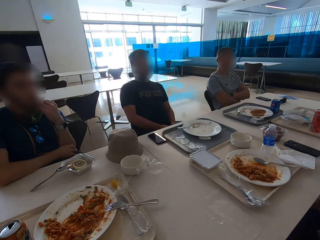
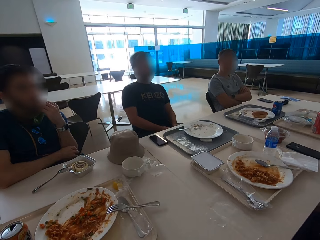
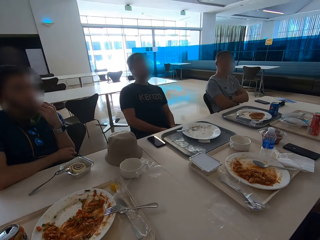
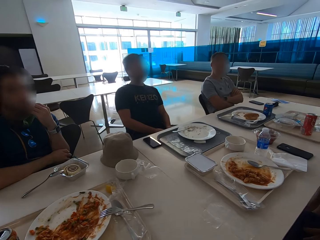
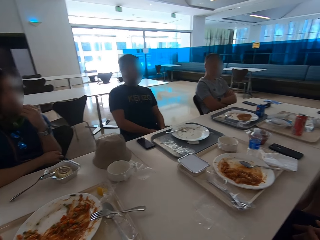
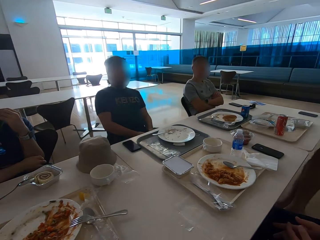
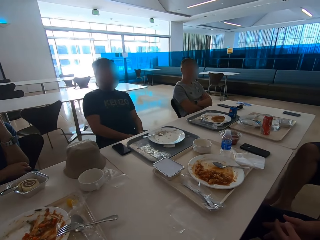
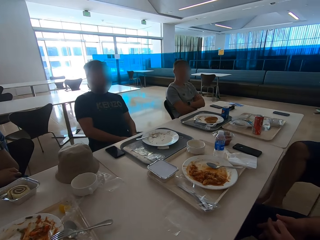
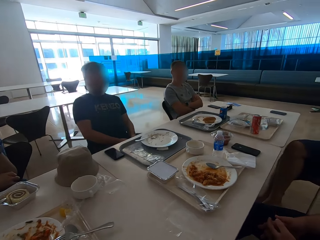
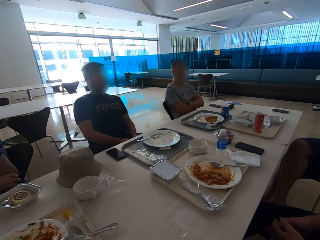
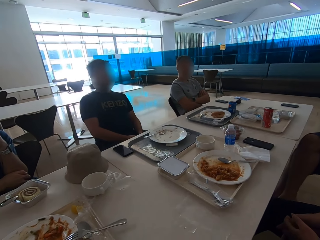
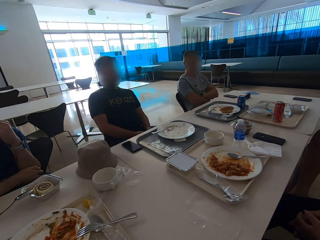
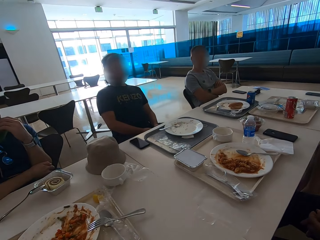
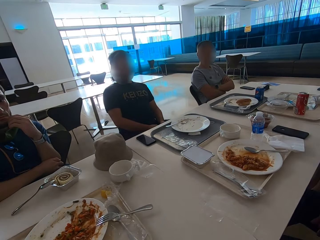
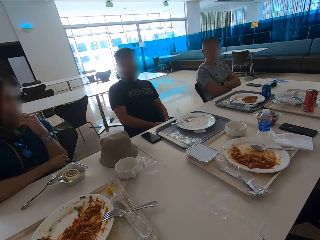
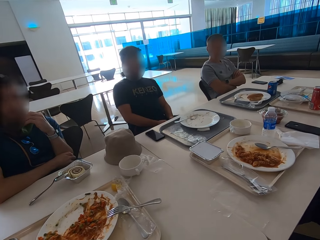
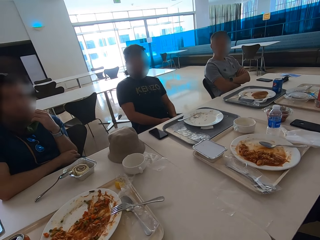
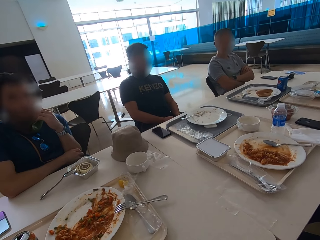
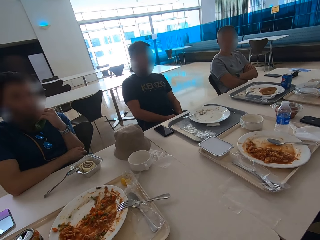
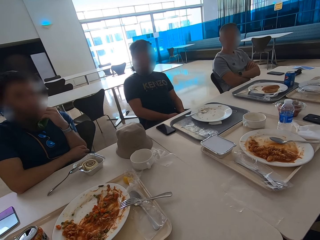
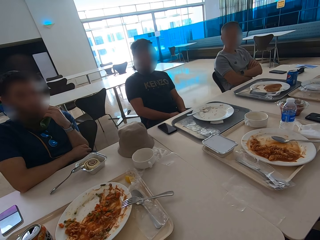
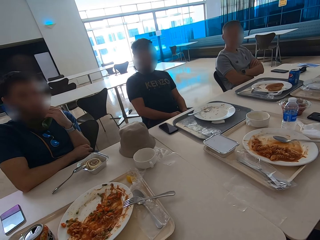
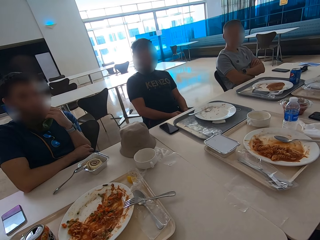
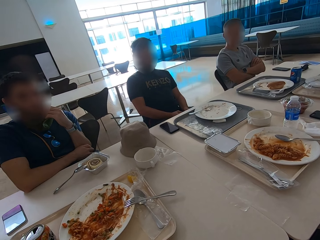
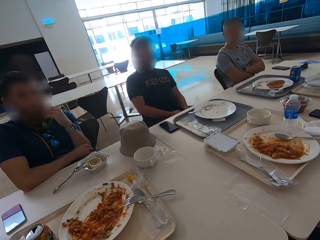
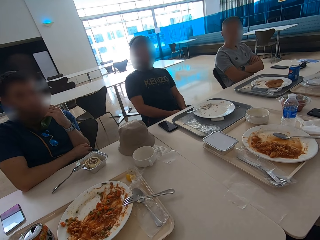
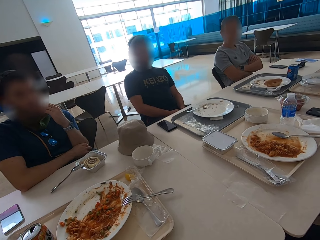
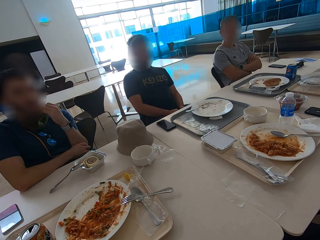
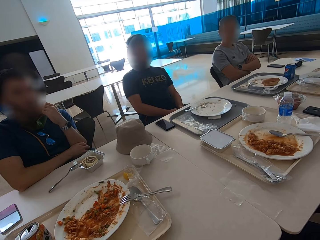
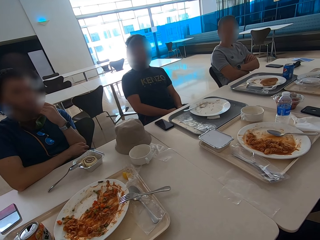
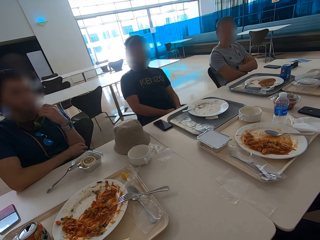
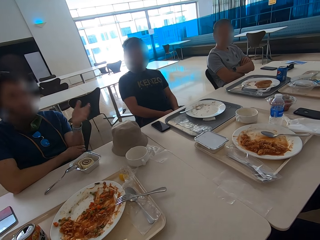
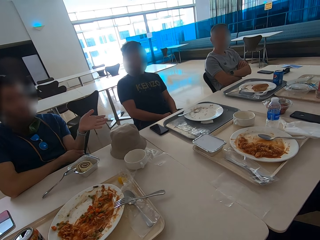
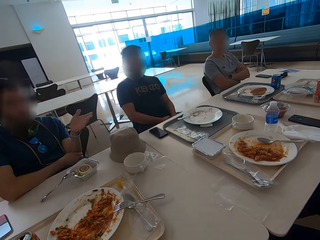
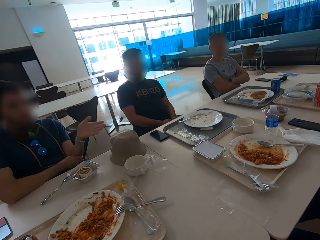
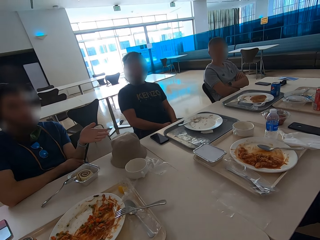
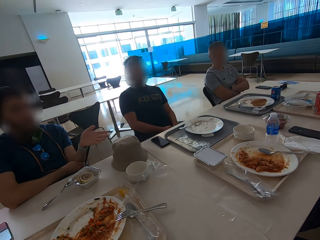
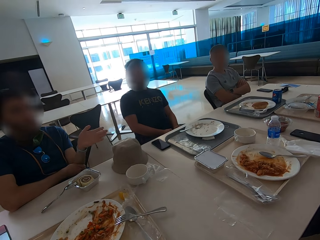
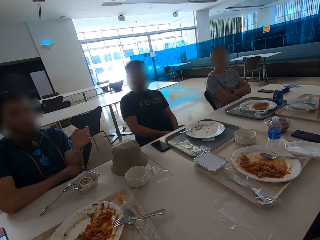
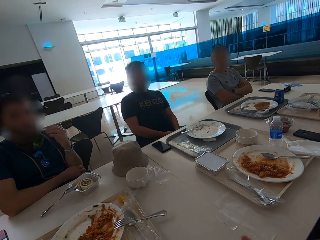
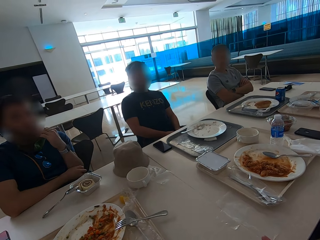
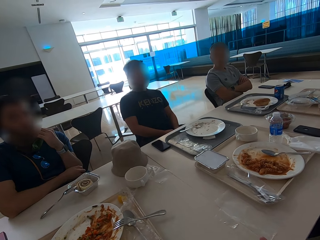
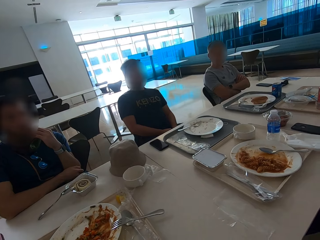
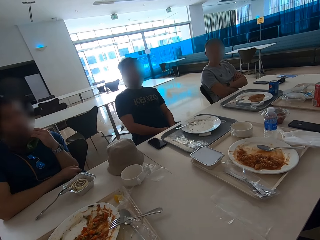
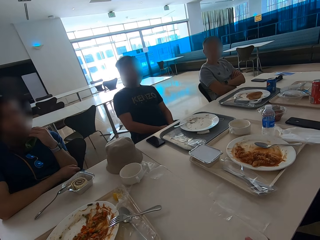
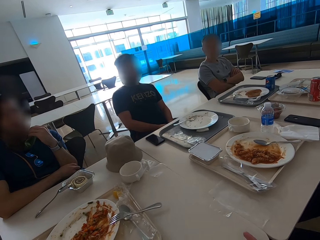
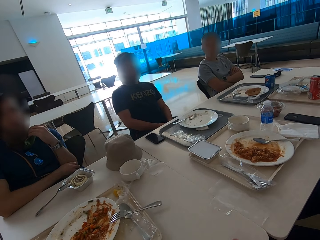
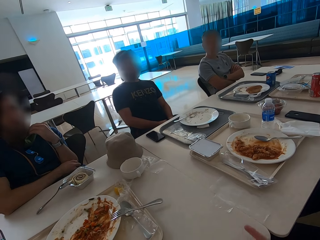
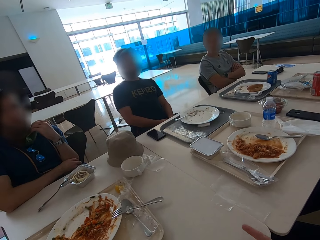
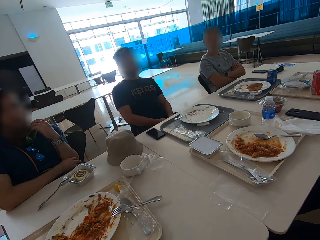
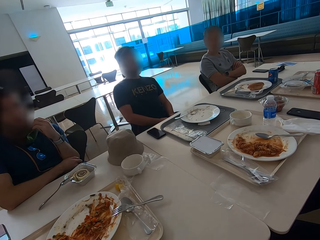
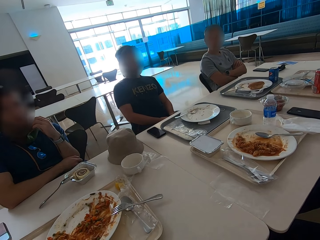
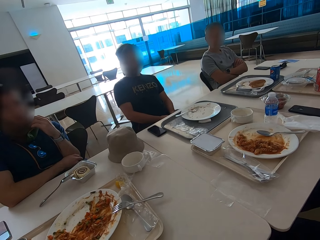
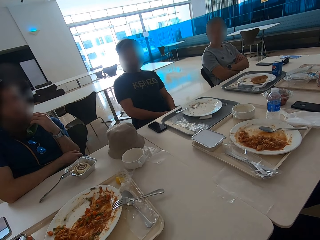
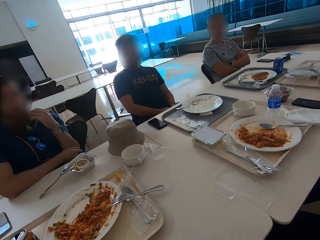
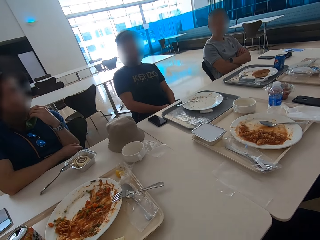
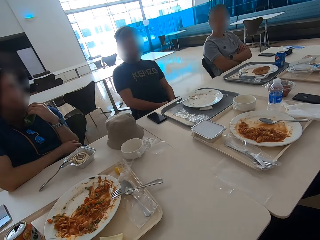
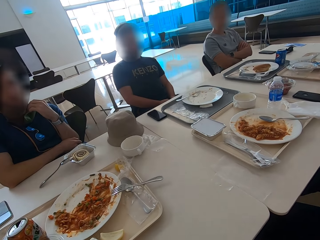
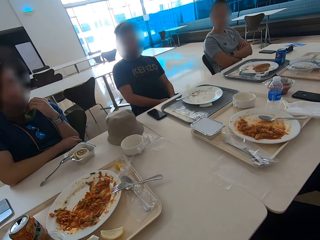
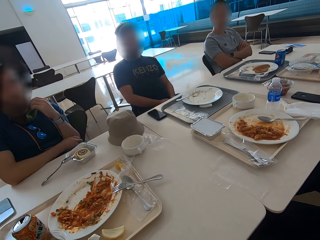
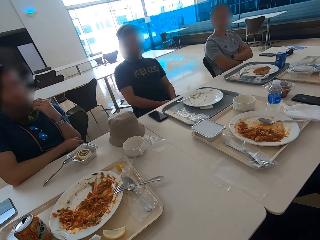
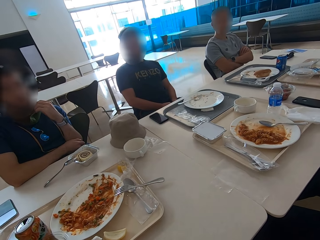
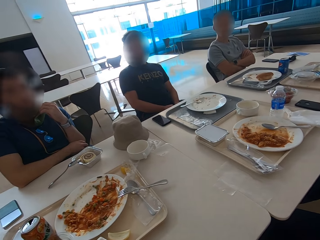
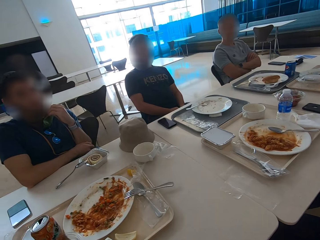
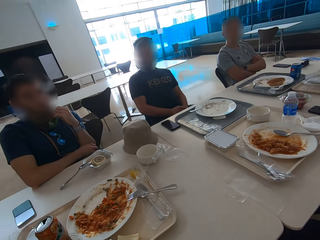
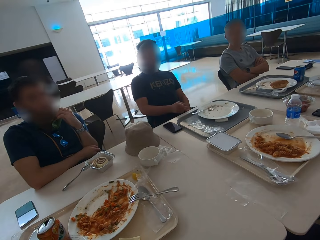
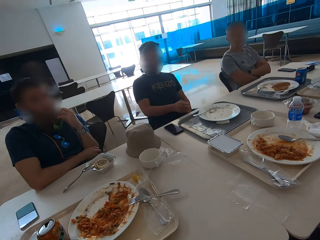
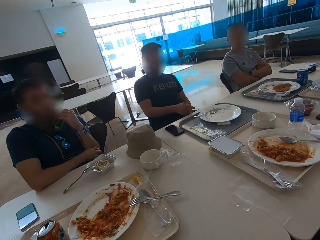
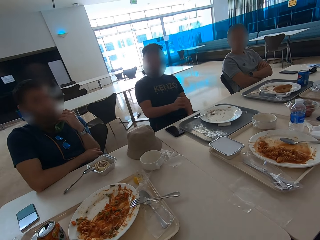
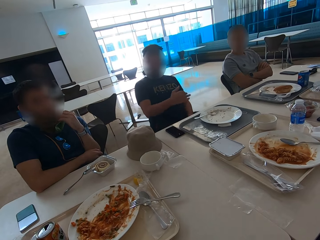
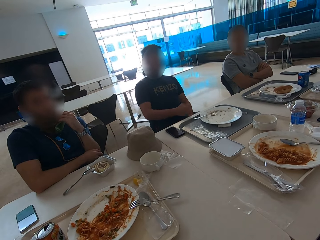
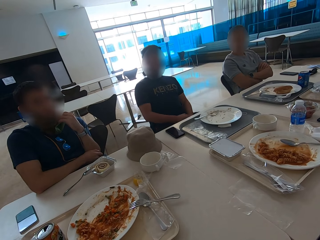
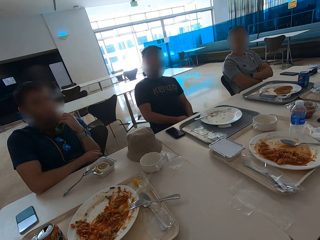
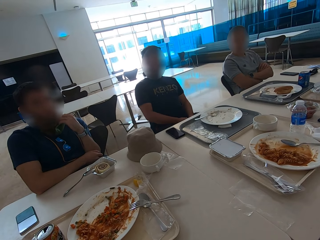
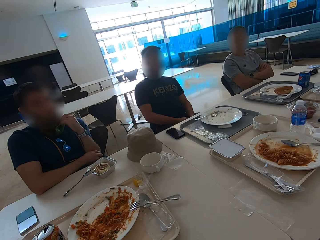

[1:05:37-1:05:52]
A man touches his beard. The man moves his hand. The camera wearer moves his hand. The man scratches his beard. The camera wearer looks around. Another man gestures with the right hand.

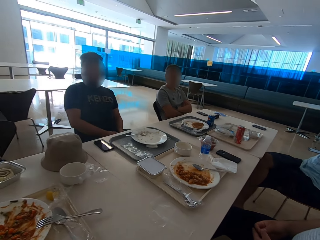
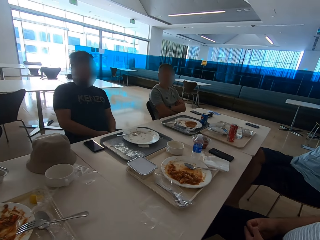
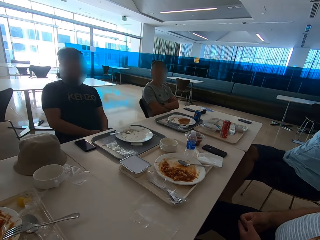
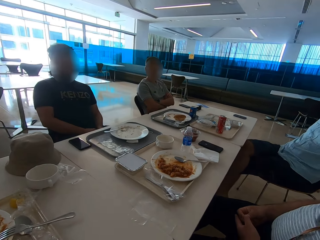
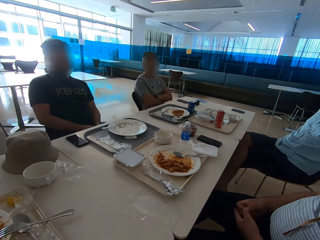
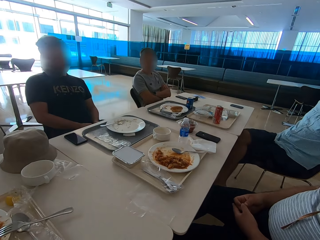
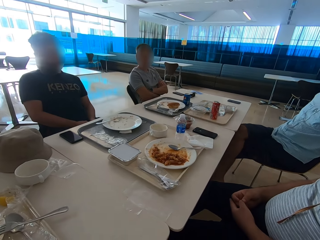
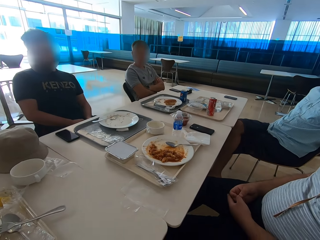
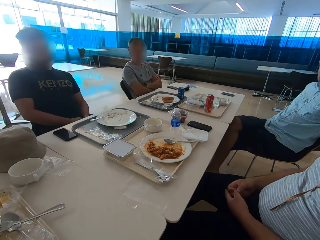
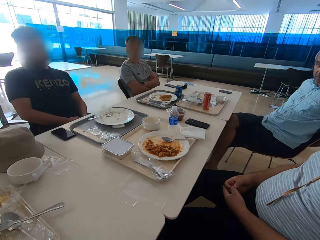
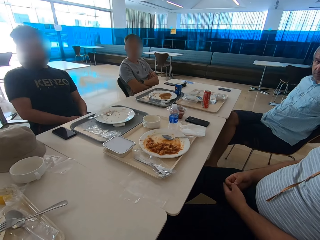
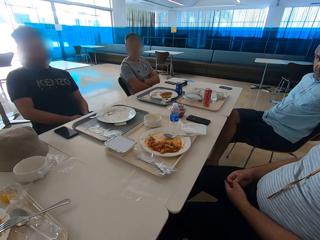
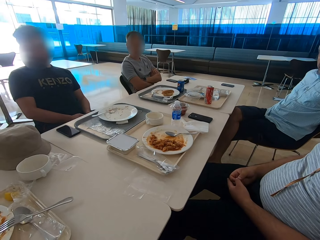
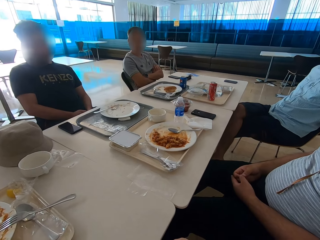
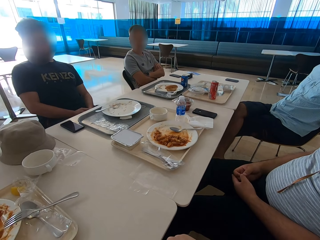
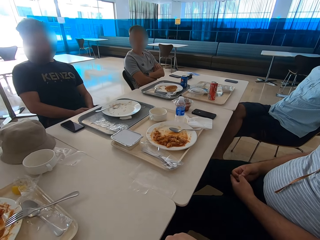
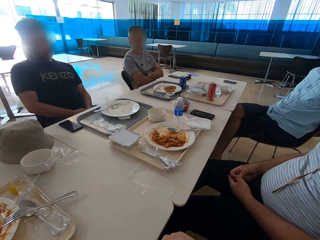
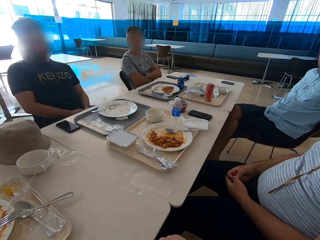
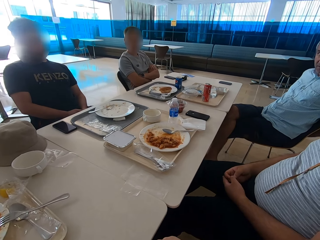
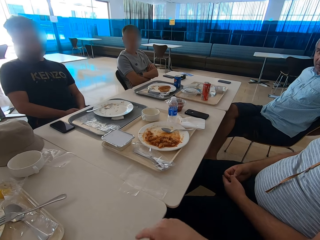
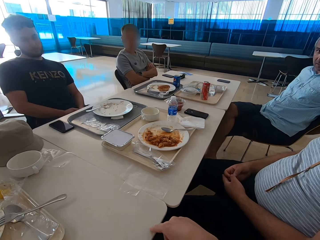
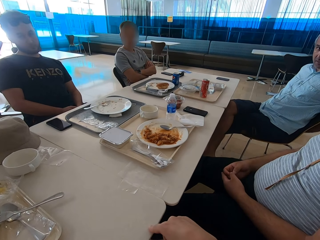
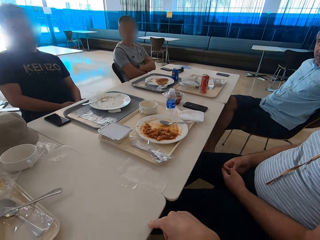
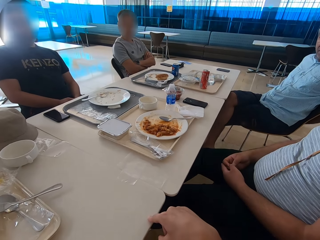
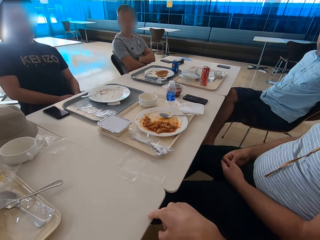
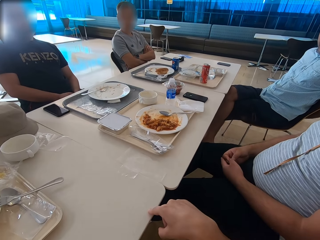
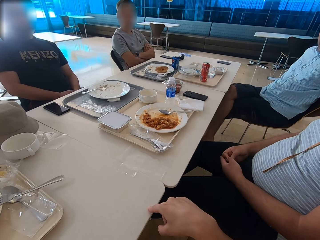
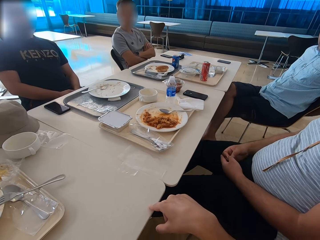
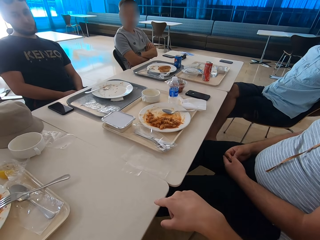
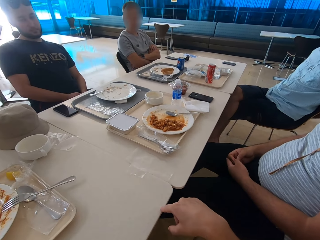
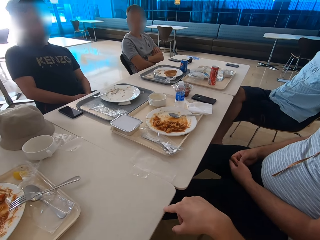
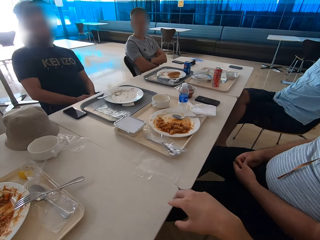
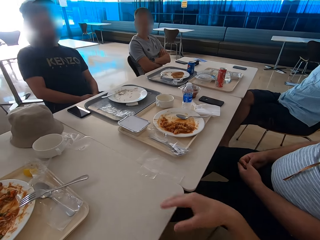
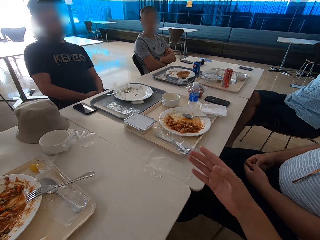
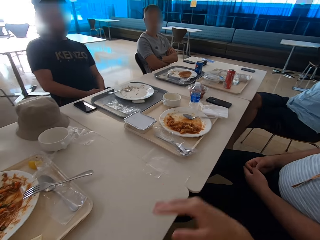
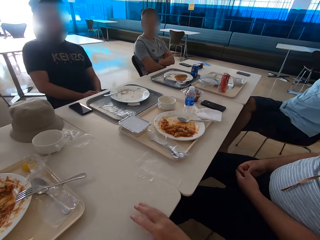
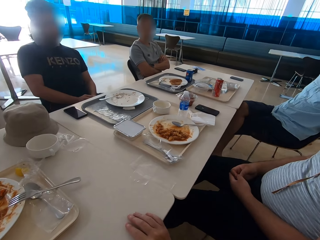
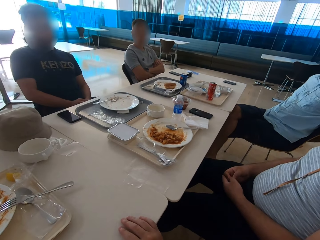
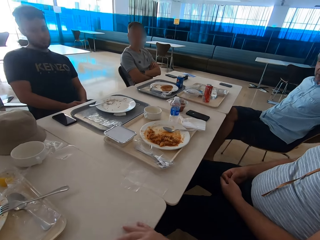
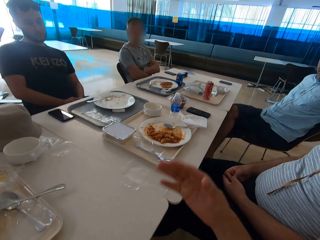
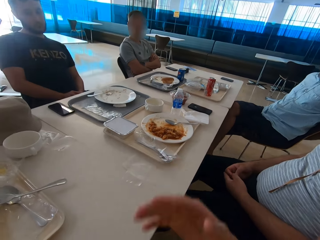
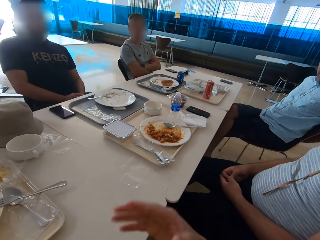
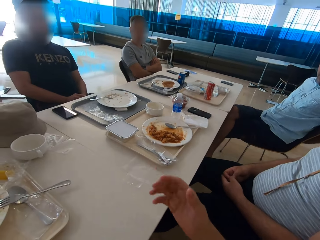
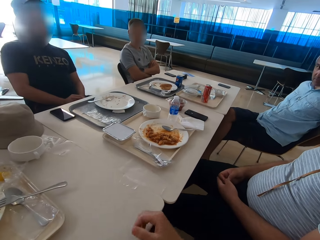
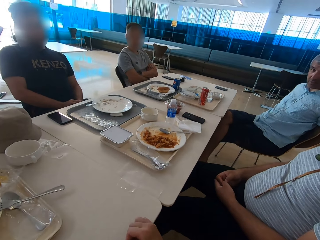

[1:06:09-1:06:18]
A man scratches a finger. The camera wearer illustrates with the right hand.
